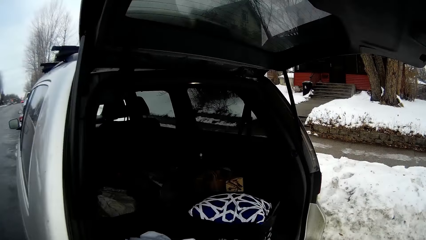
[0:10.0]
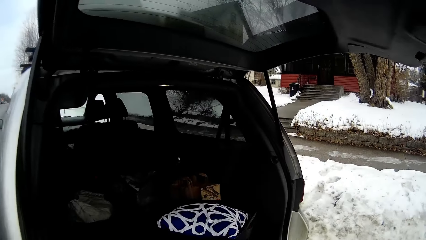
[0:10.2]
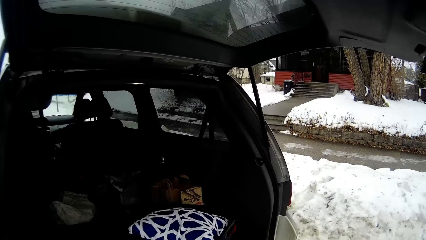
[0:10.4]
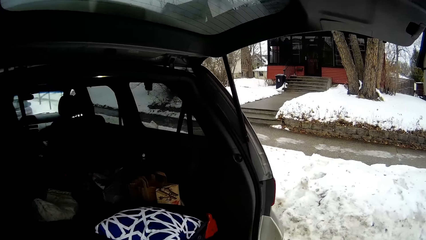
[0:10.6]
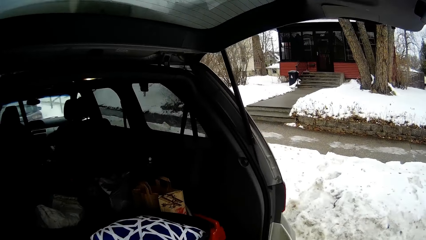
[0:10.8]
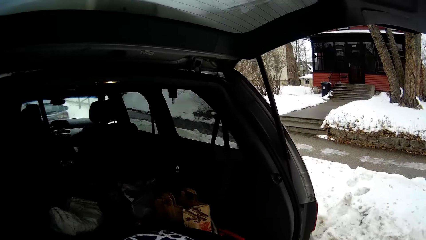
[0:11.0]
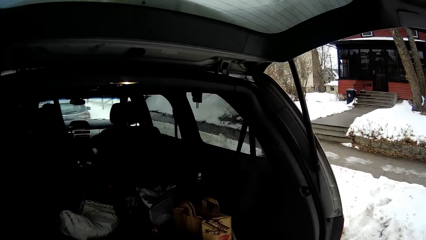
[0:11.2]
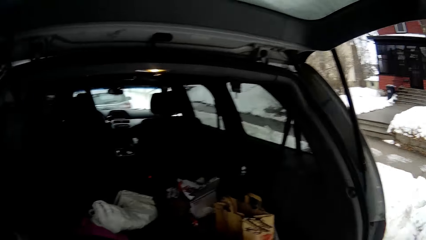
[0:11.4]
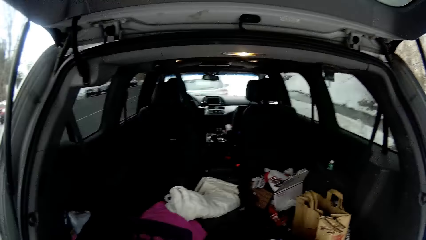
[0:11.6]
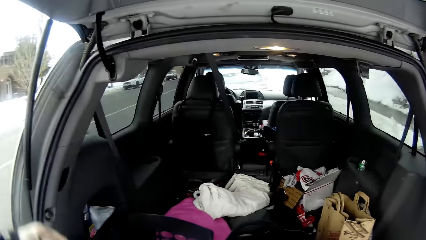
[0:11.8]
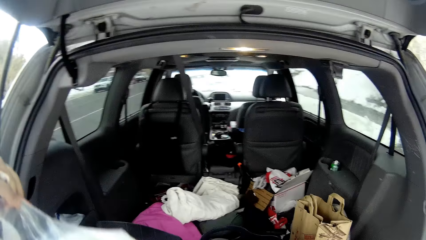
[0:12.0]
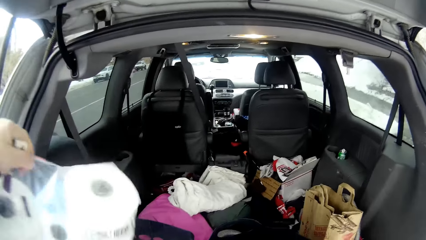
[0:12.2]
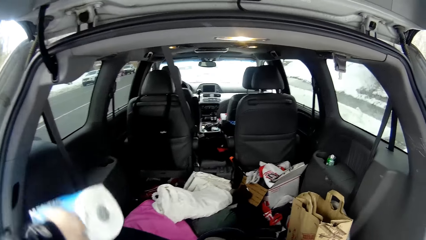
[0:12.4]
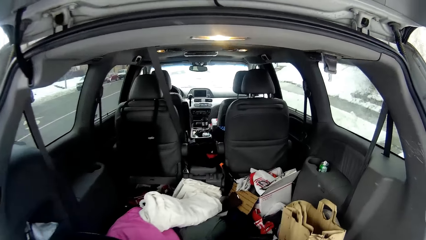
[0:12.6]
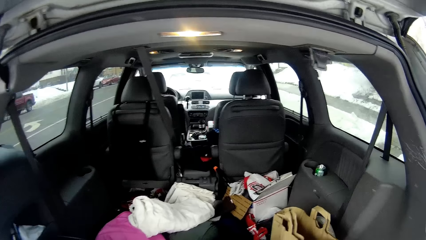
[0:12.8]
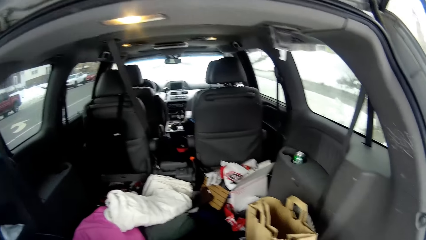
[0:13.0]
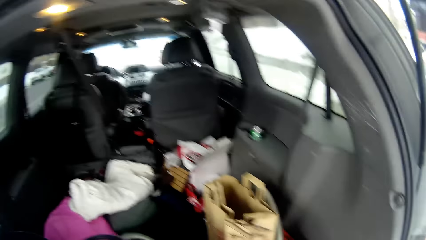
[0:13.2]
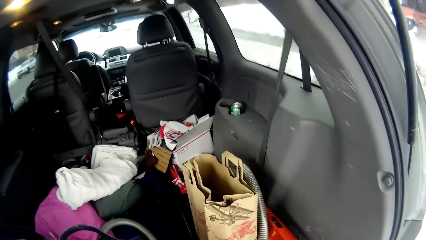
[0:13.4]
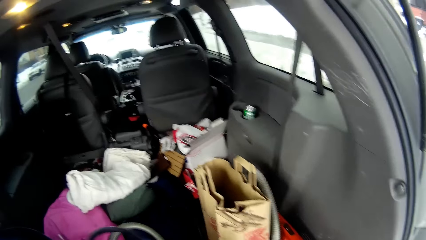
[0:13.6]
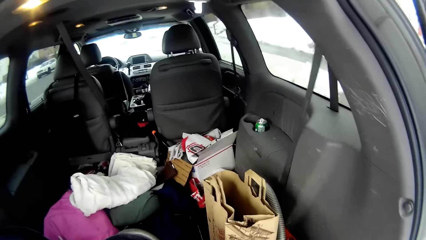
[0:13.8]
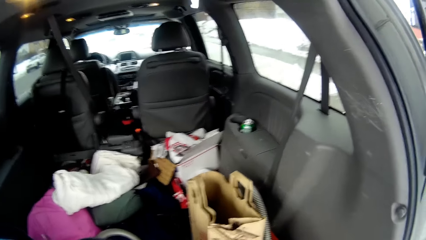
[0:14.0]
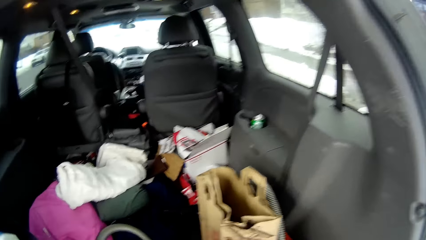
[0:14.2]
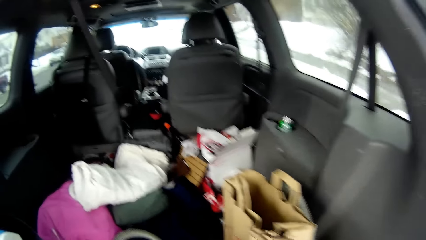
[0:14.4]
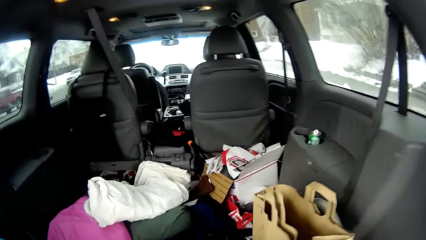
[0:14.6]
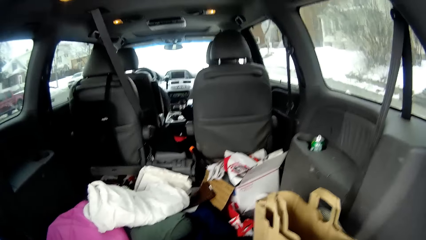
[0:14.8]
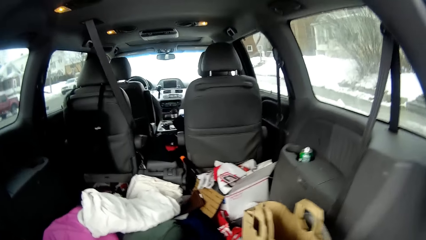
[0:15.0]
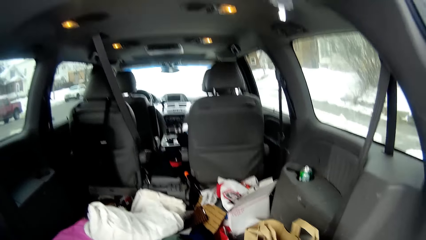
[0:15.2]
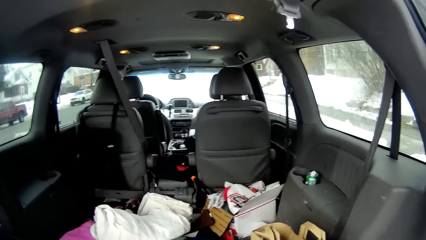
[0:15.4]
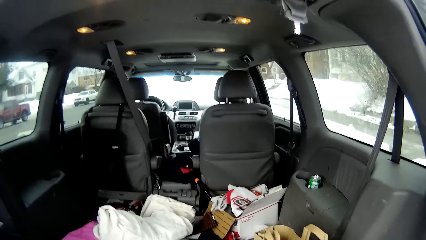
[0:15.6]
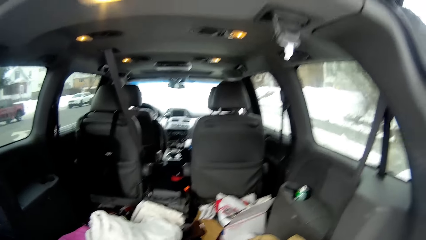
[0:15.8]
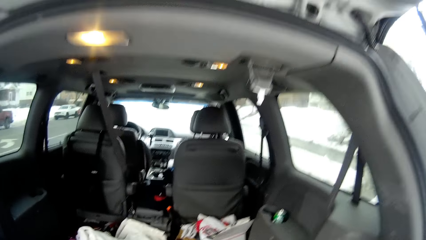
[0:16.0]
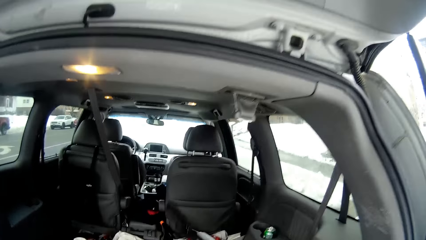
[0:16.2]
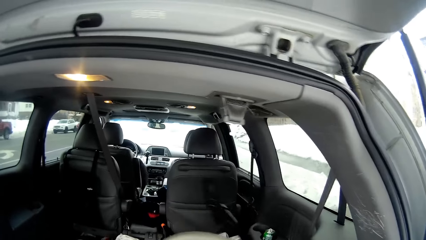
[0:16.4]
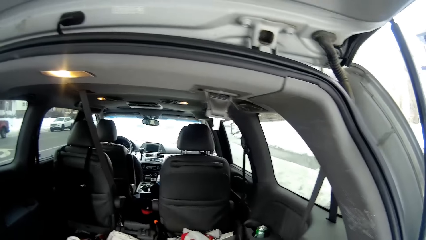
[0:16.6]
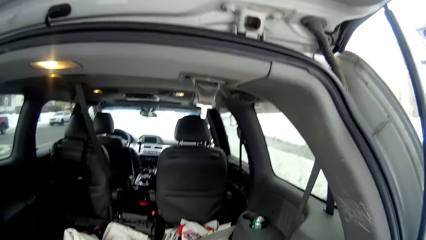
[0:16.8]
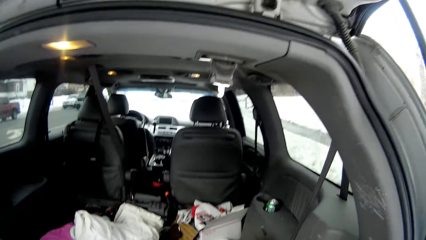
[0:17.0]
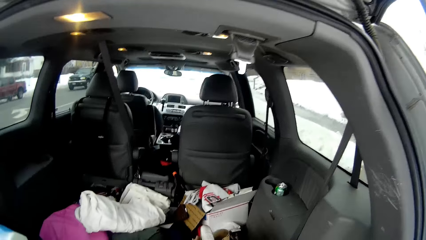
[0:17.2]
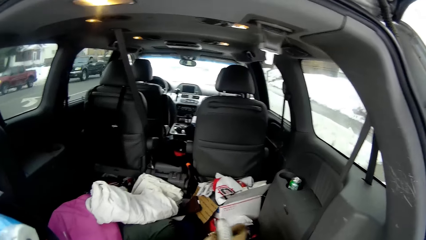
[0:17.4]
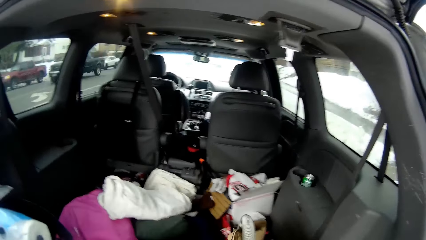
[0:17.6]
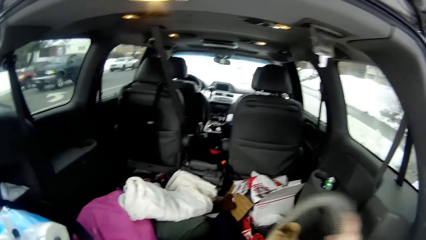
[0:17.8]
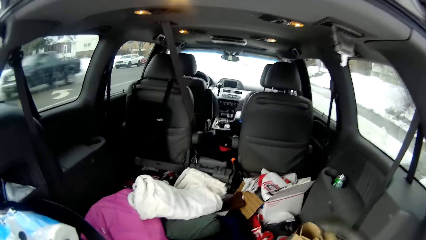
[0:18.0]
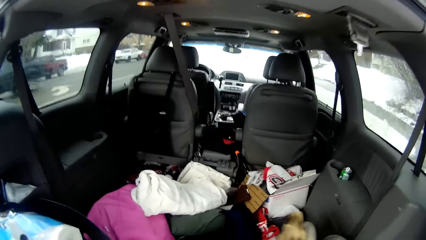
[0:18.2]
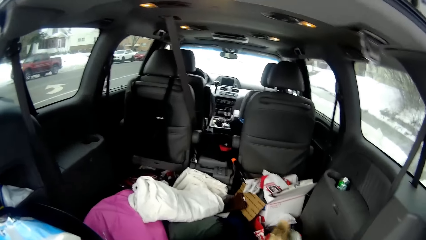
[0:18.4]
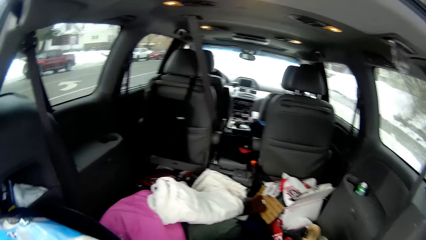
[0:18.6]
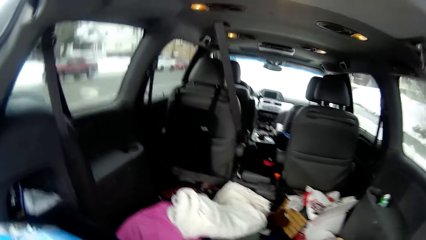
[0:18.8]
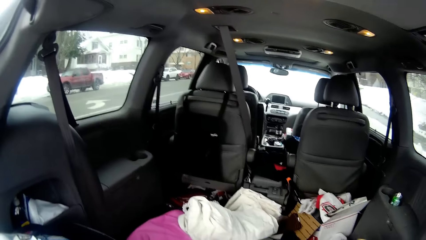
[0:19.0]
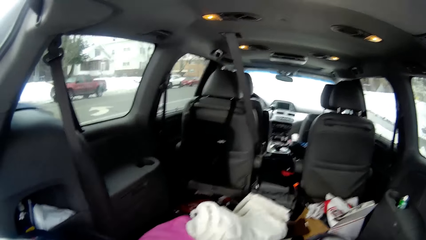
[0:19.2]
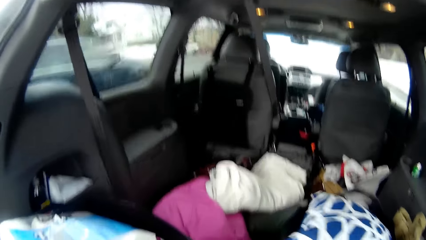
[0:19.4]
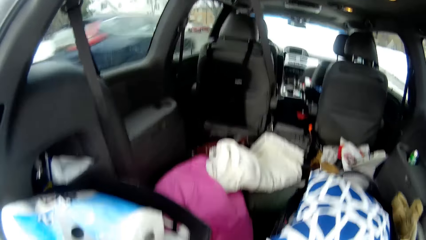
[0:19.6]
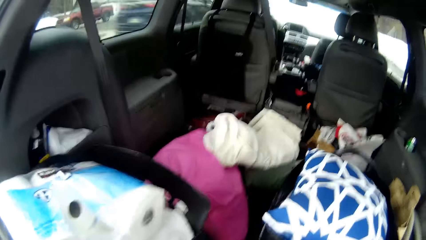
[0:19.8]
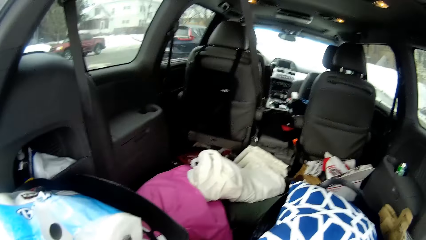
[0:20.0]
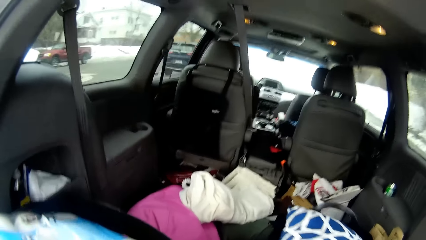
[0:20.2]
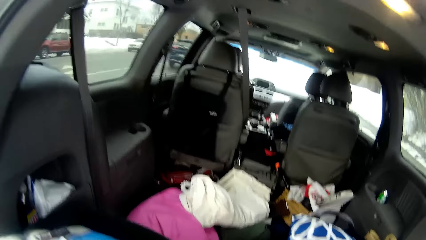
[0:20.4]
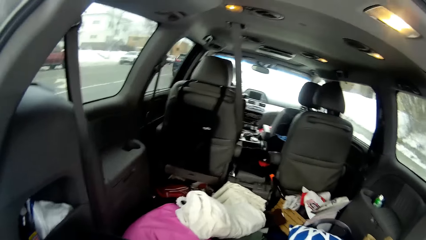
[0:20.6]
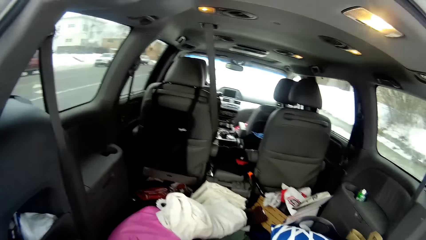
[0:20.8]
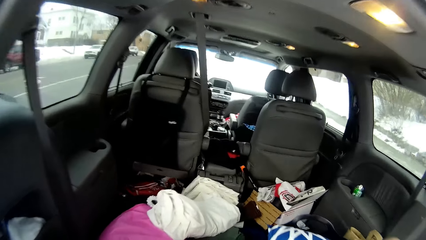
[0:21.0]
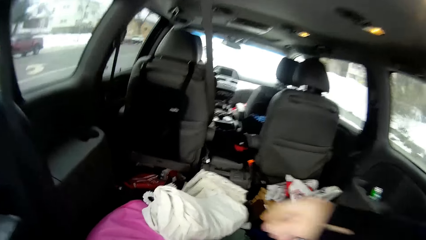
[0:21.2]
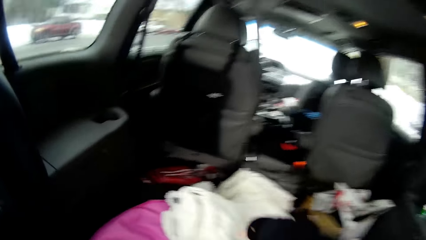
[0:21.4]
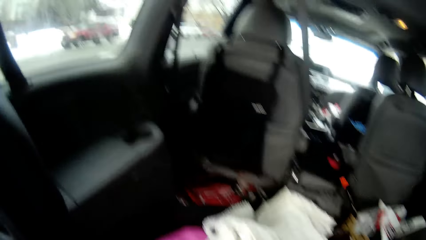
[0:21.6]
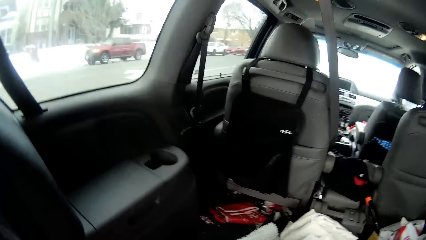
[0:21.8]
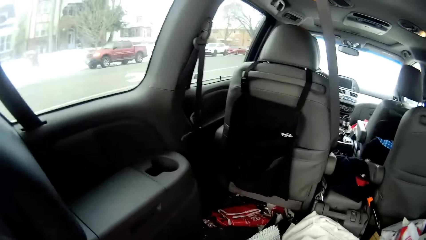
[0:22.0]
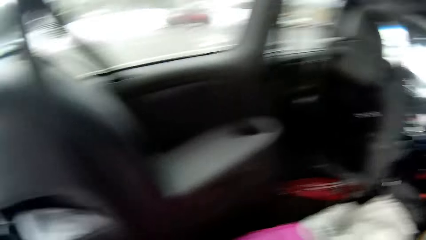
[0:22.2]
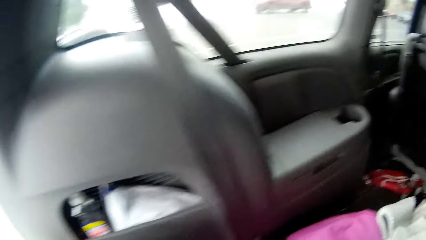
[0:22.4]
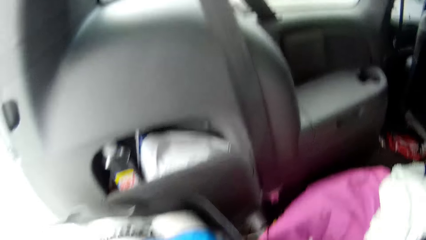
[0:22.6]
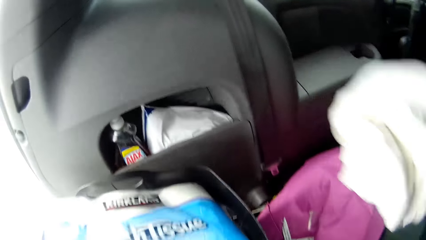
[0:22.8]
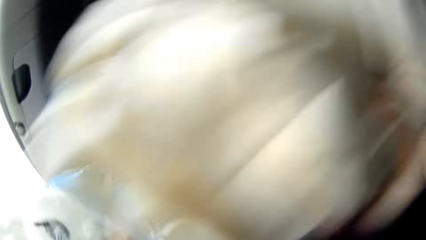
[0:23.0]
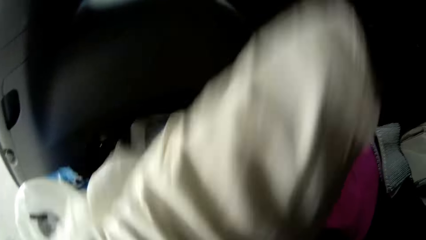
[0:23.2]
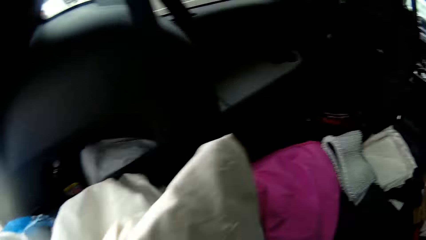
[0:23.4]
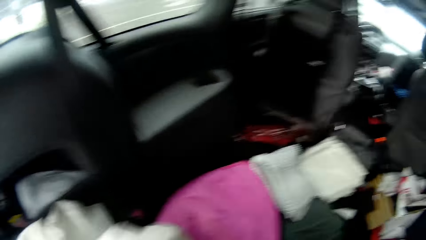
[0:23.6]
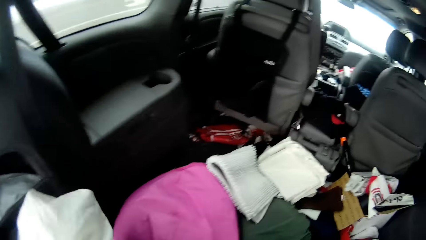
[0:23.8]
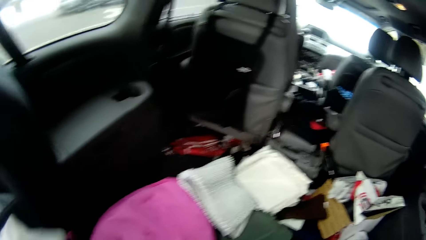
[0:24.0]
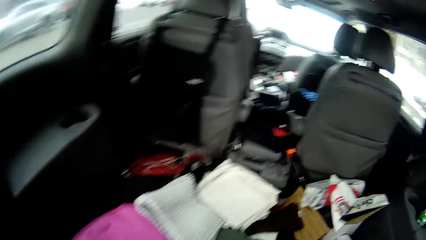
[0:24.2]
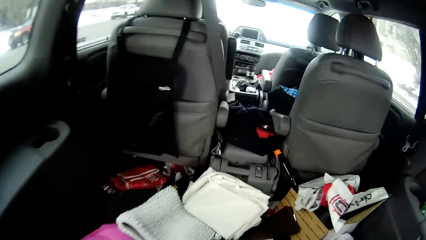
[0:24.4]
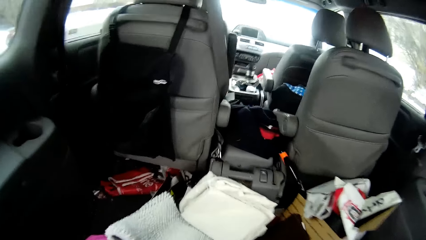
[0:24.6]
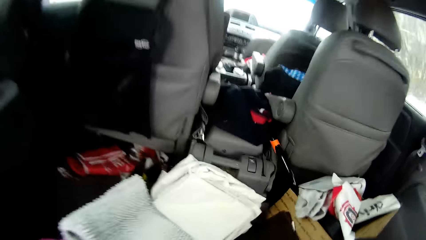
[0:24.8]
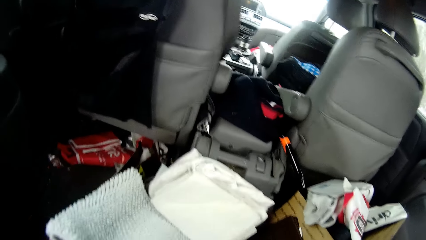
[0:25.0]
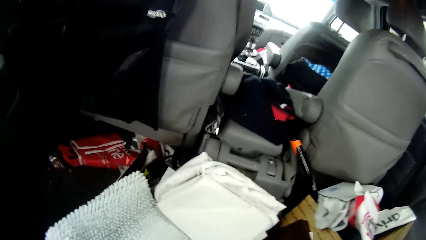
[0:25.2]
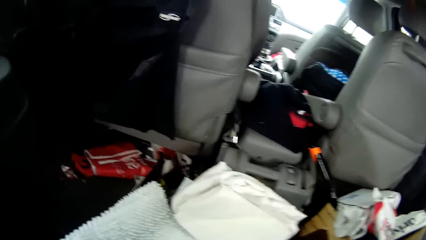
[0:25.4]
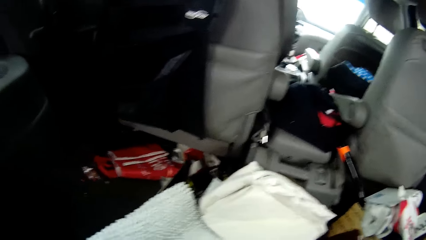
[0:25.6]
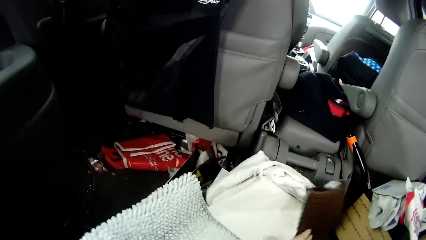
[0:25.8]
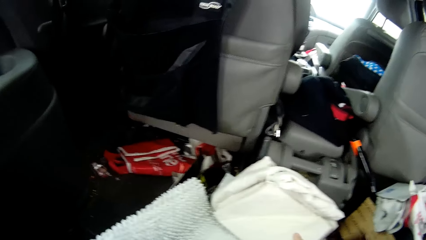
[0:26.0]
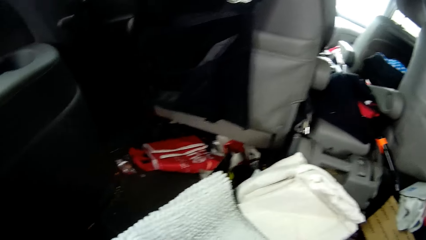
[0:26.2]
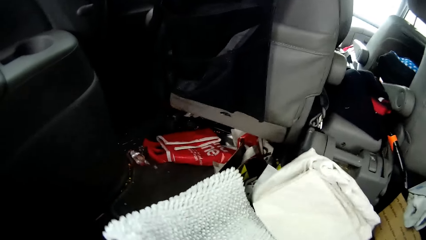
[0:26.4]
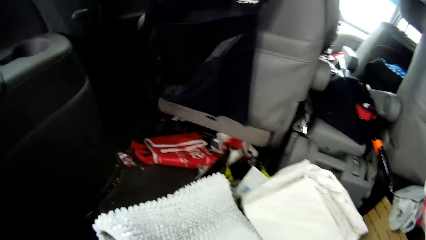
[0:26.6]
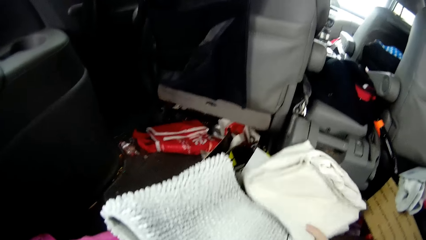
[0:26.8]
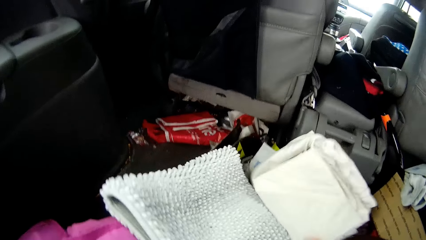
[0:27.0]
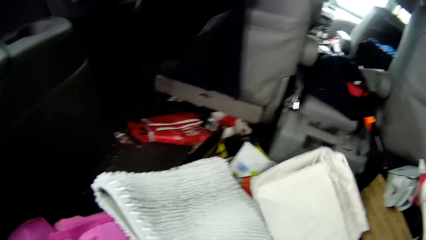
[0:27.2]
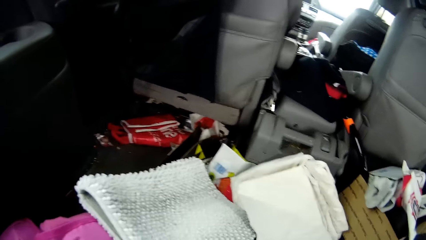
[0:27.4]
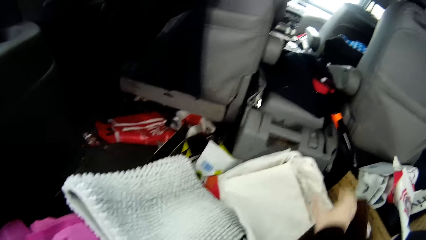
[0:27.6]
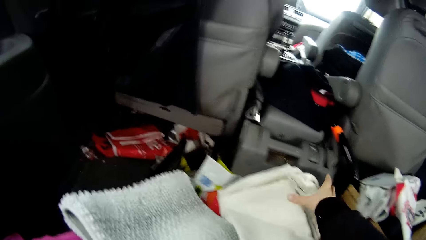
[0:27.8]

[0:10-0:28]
The camera wearer views around in the boot. They put the roll papers packet in the boot. They adjust items in the boot. They pick bedsheets. They search for something in the car. They adjust the items in the boot.
